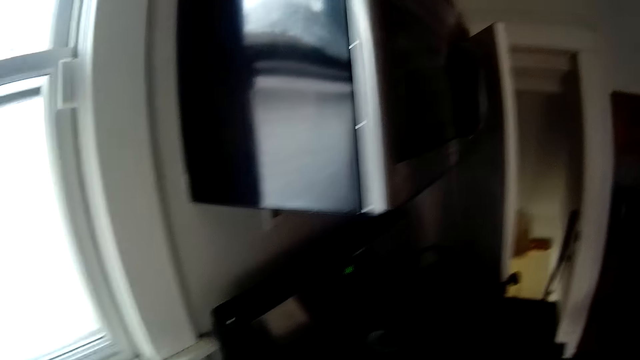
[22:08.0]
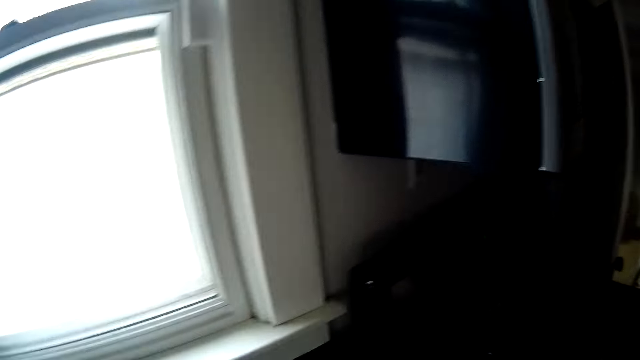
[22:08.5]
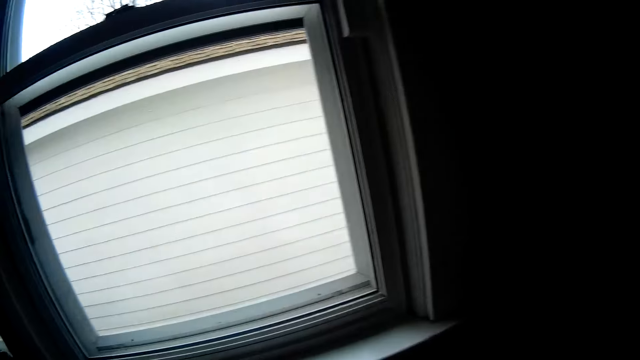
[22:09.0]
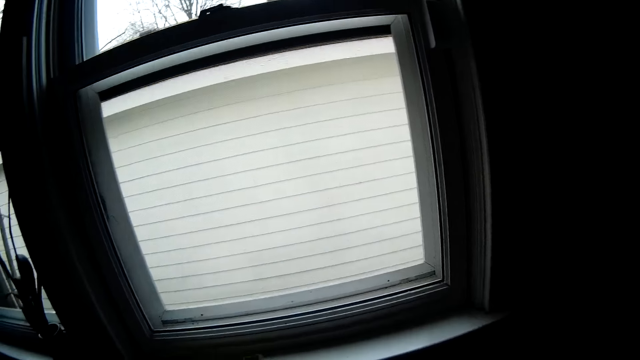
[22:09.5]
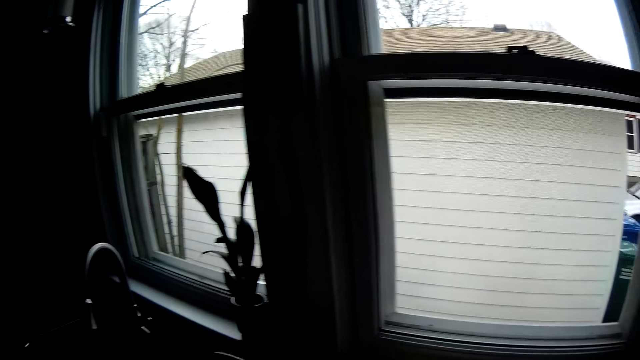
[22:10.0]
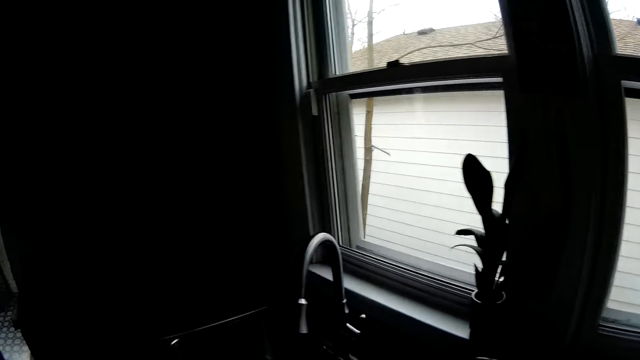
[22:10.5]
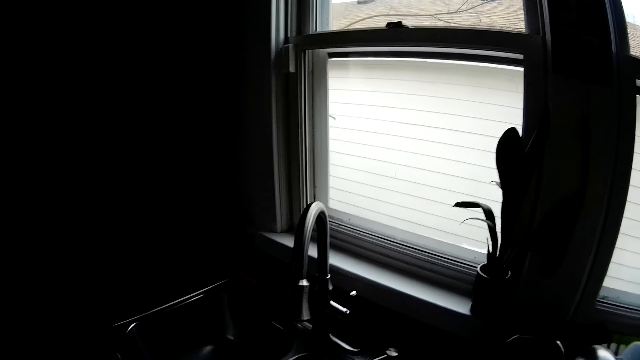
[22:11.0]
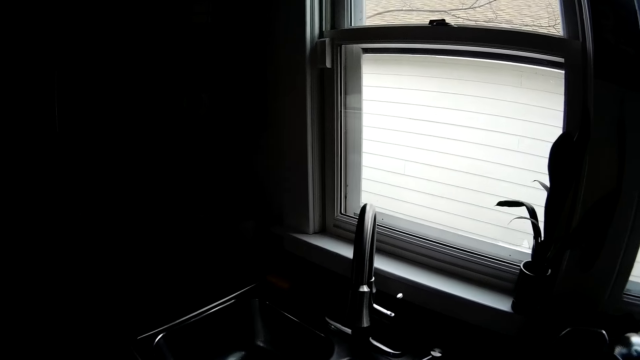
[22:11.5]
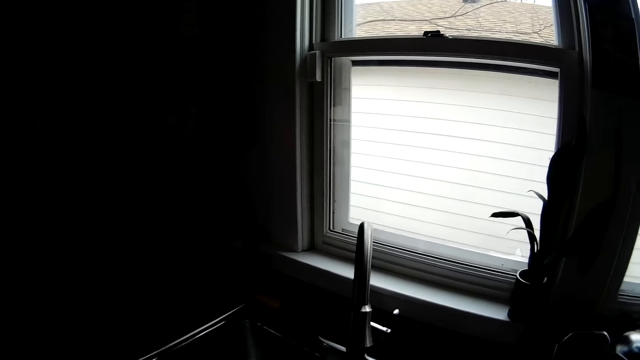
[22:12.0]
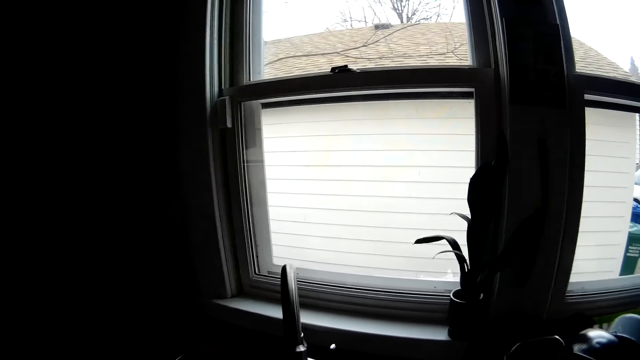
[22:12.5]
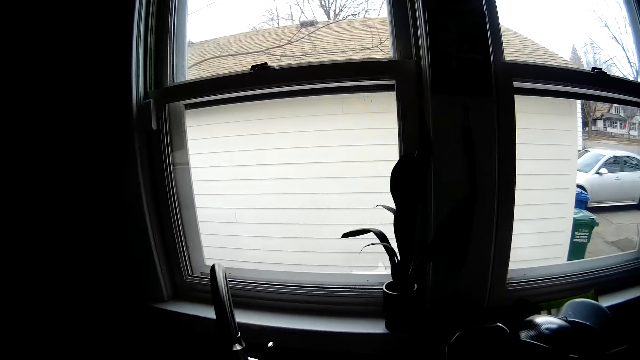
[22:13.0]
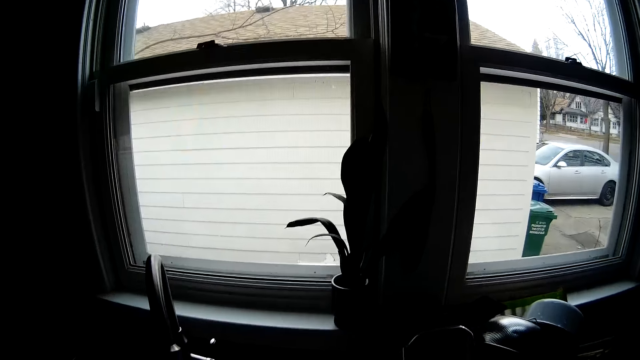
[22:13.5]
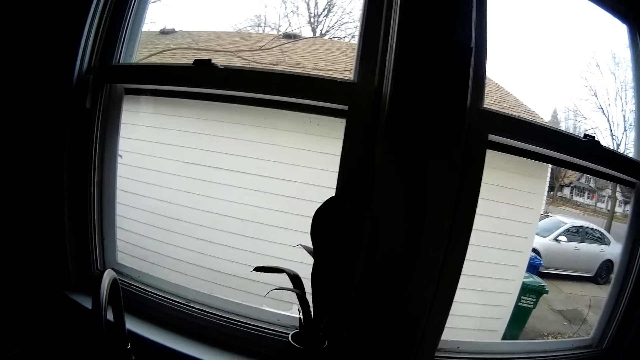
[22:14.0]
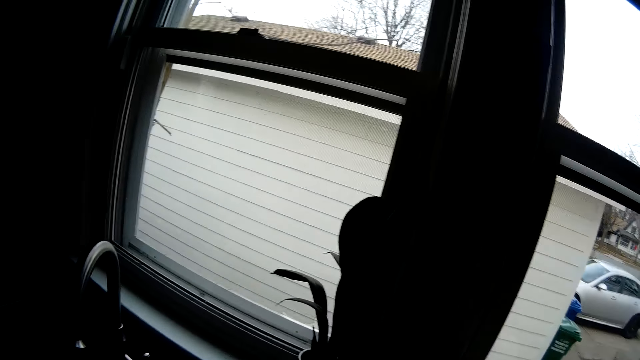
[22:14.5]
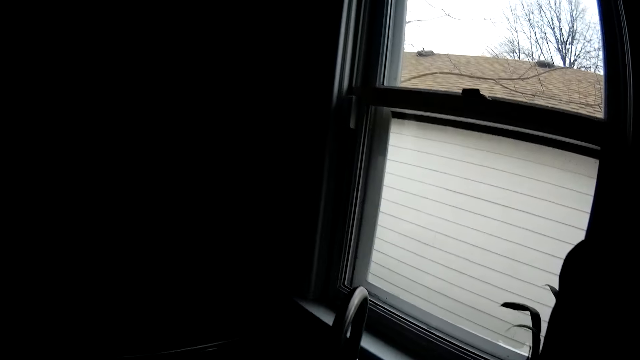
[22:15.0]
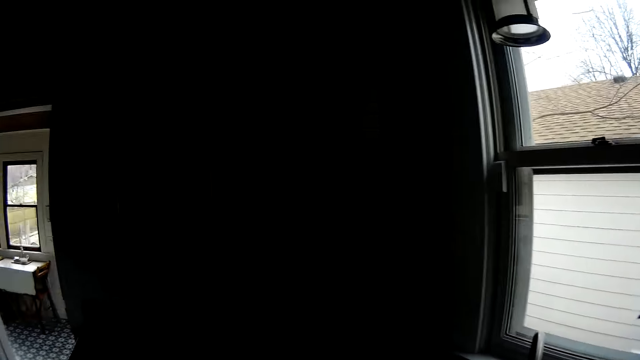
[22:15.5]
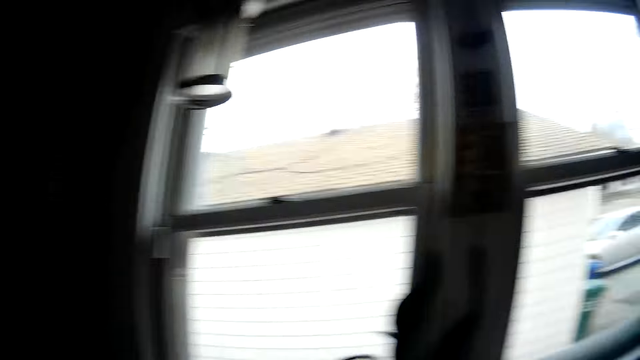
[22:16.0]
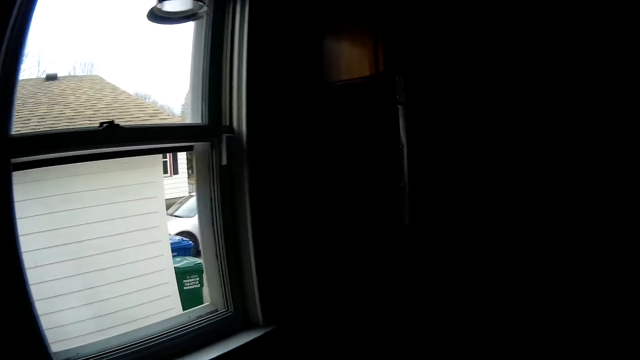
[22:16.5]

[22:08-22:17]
The camera wearer looks around. They look at the tap. They look through the window.

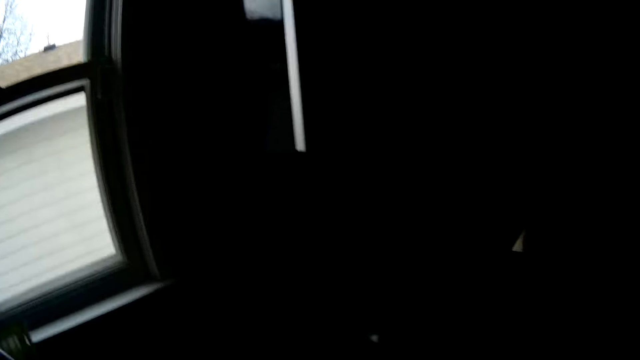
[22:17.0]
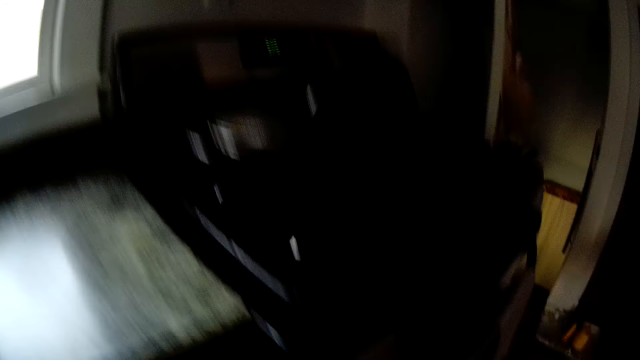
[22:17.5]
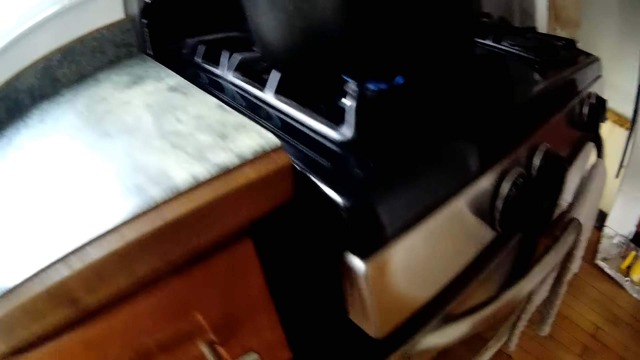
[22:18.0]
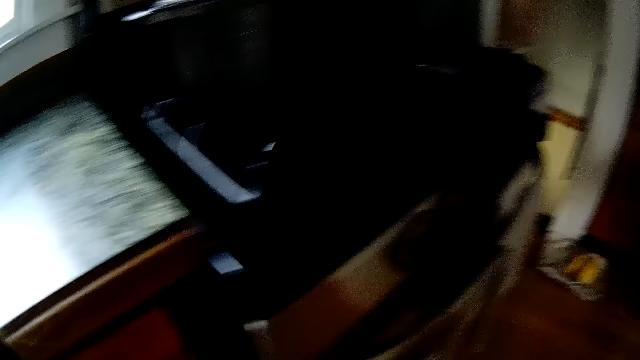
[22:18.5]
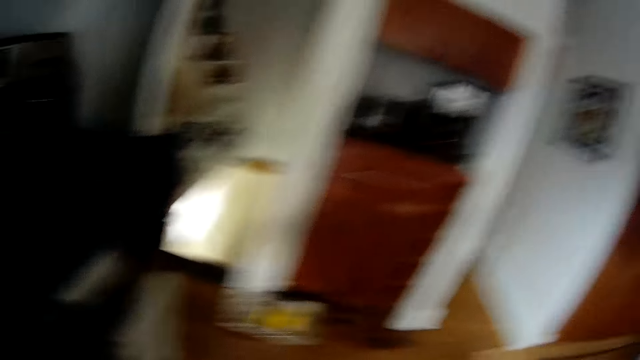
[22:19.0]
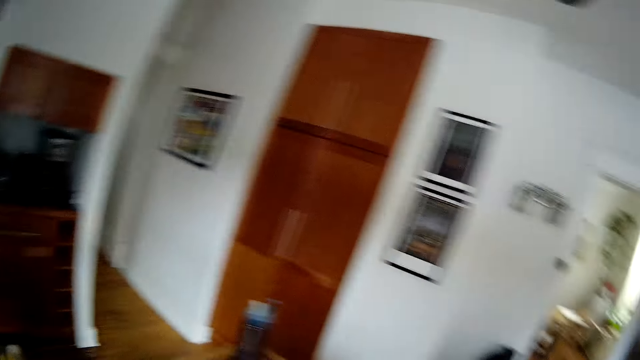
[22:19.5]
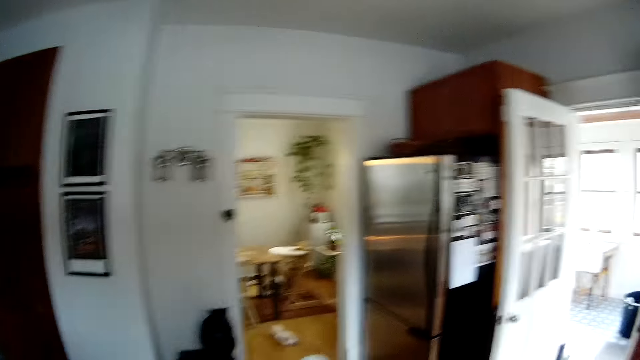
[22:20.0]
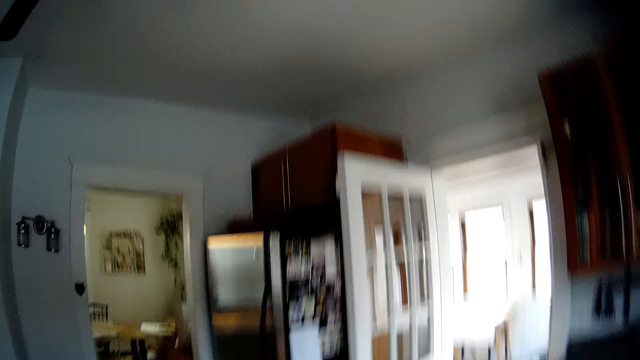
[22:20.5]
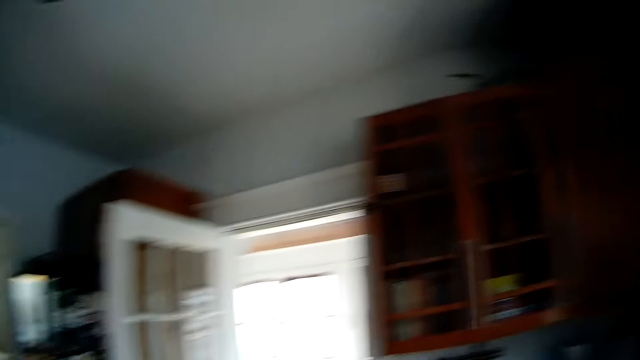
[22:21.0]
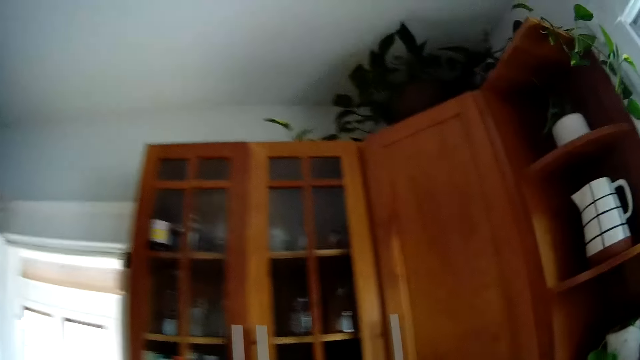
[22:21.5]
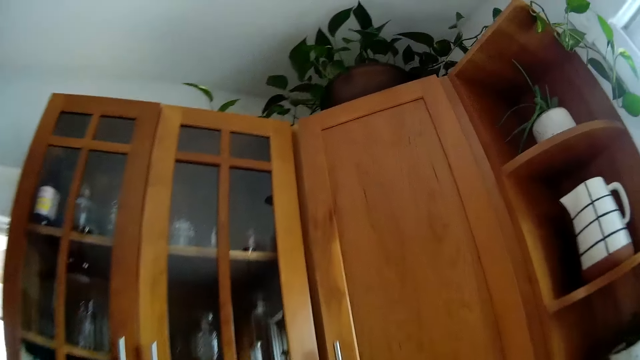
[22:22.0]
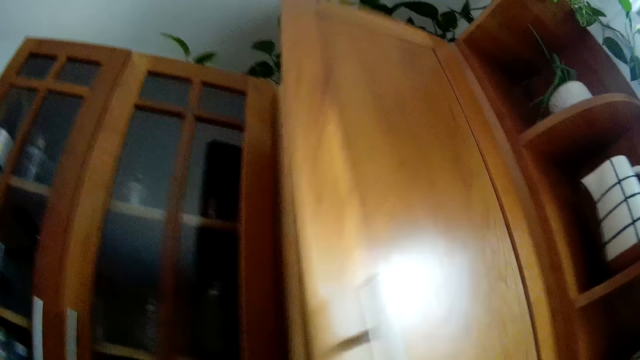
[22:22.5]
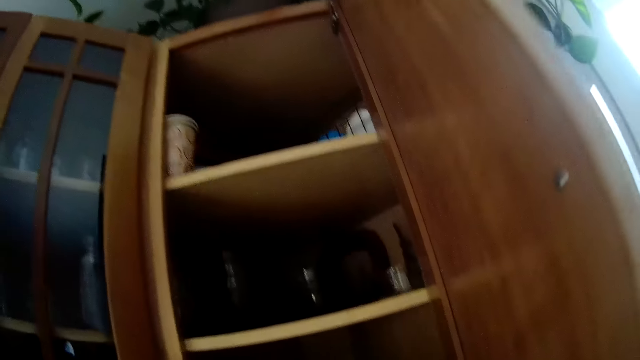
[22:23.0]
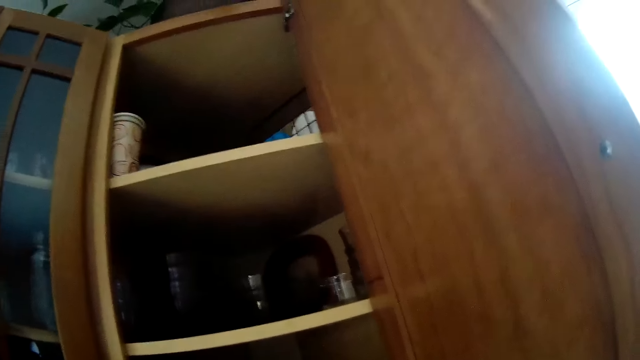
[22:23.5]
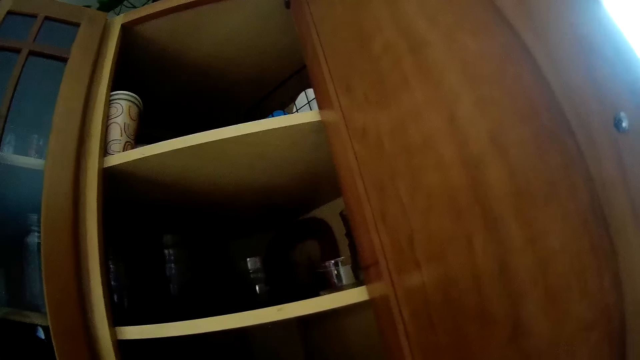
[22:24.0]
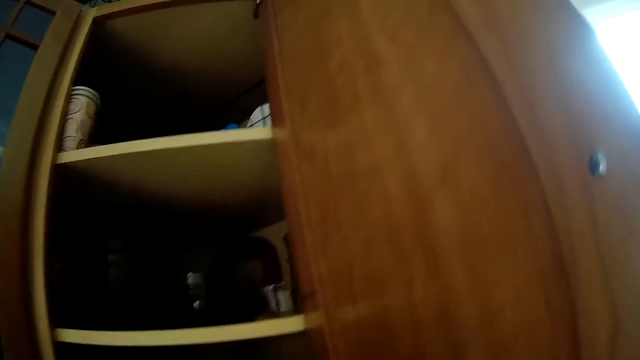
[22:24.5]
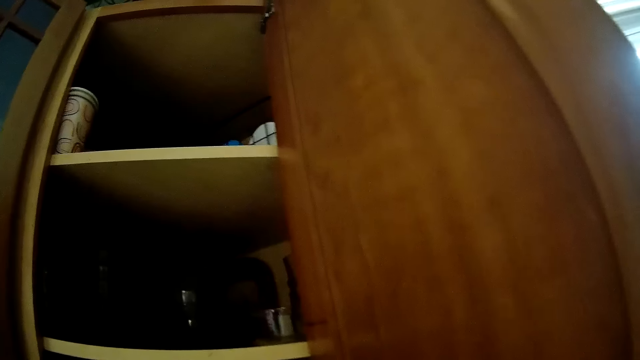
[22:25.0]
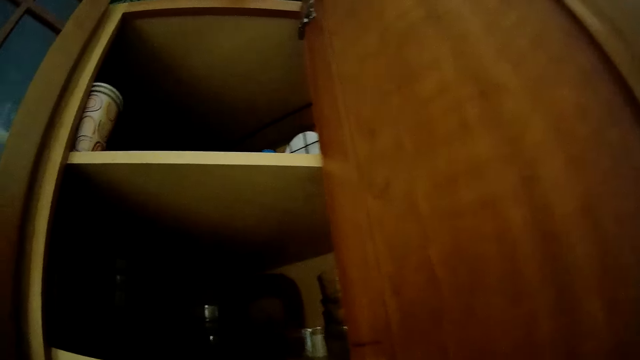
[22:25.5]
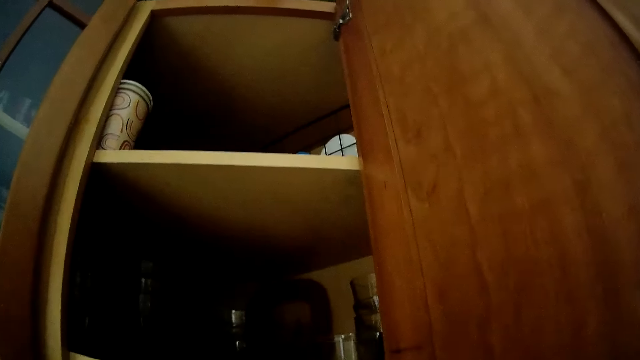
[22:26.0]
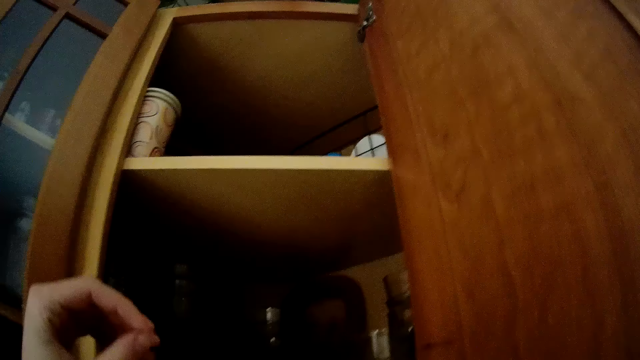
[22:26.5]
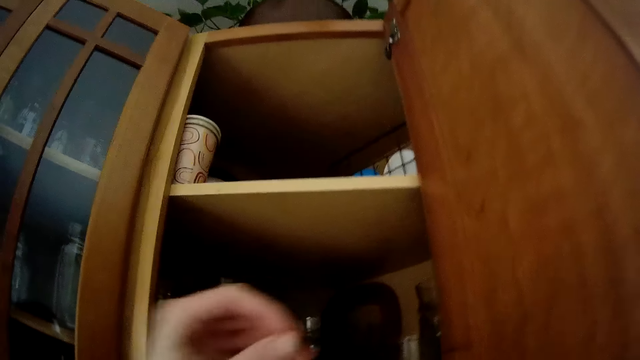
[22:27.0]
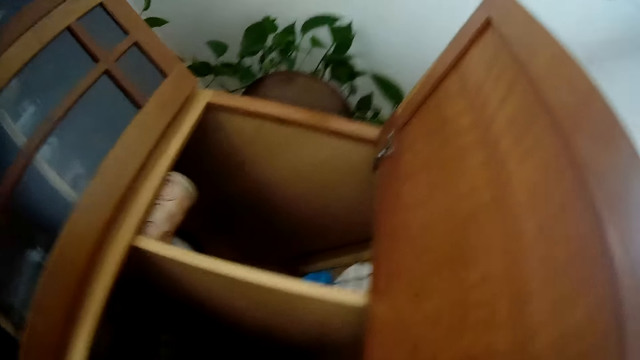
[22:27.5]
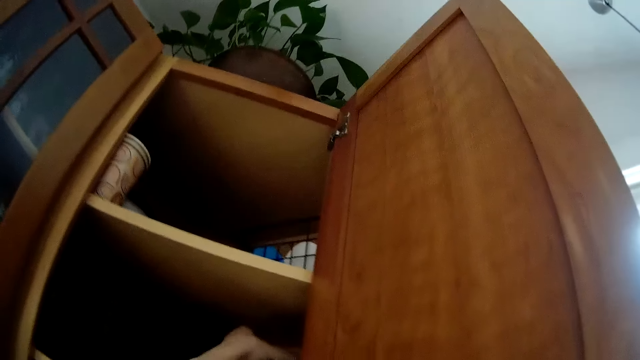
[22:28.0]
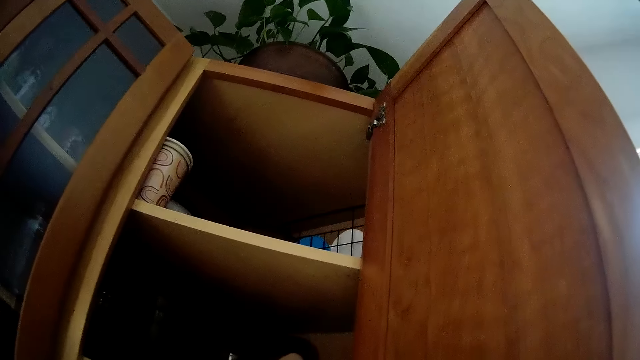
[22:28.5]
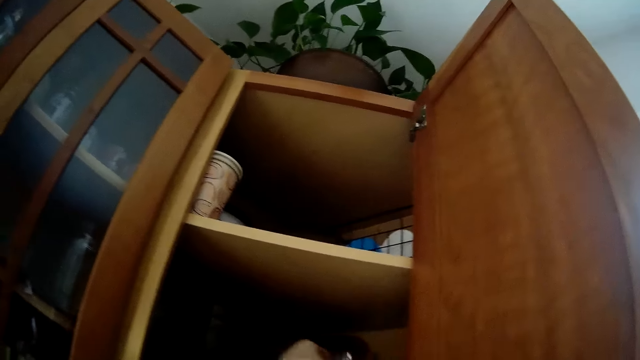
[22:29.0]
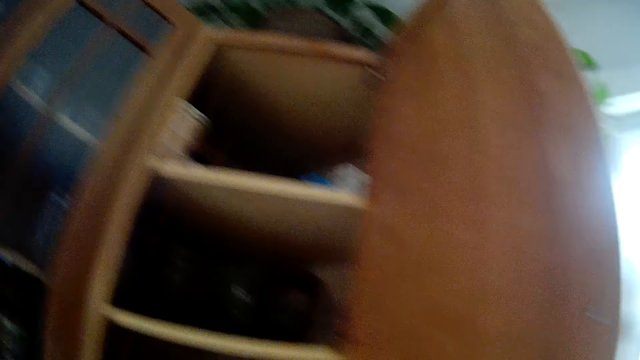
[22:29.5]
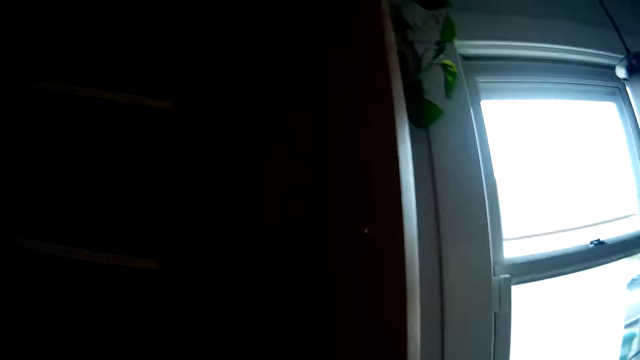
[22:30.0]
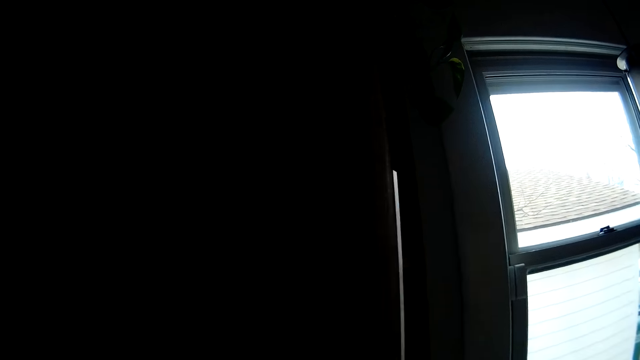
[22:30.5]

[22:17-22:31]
The camera wearer bends down. He looks at the oven knobs. He walks around. He opens the kitchen cabinet or cupboard with the right hand. He looks into the kitchen cabinet. He raises the left hand. He takes a cup from the cupboard with his left hand.
